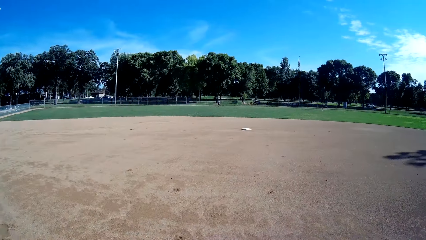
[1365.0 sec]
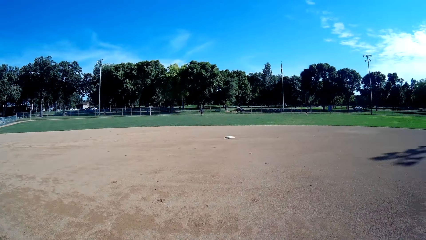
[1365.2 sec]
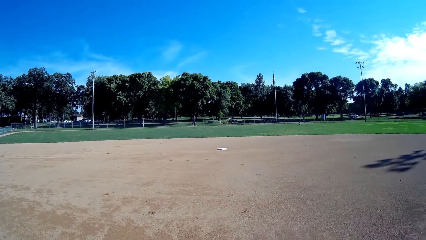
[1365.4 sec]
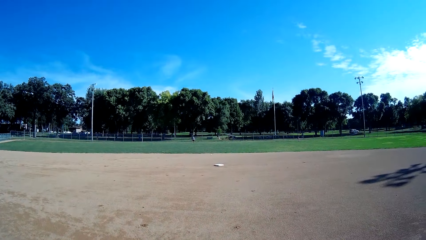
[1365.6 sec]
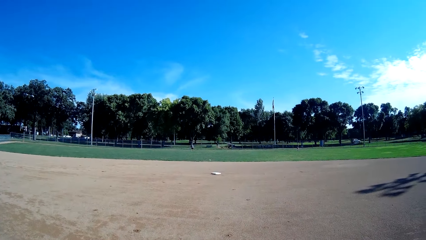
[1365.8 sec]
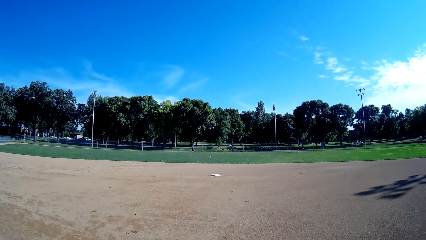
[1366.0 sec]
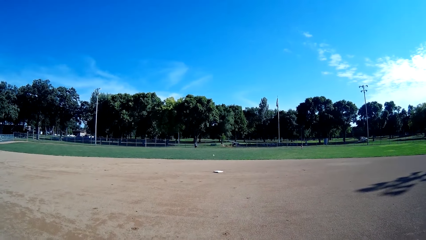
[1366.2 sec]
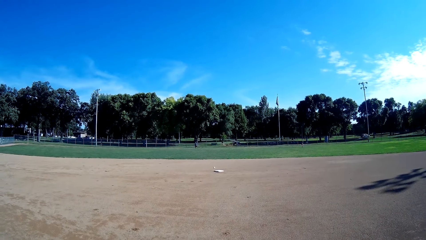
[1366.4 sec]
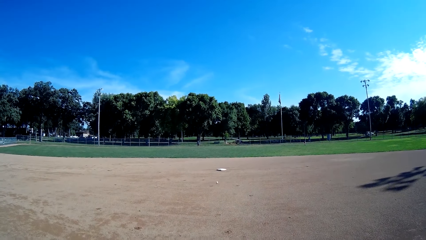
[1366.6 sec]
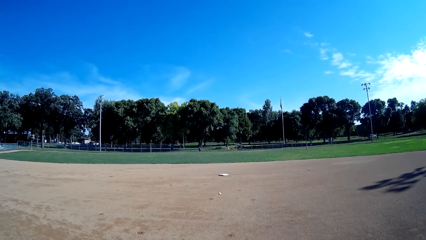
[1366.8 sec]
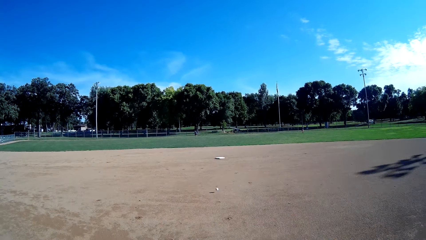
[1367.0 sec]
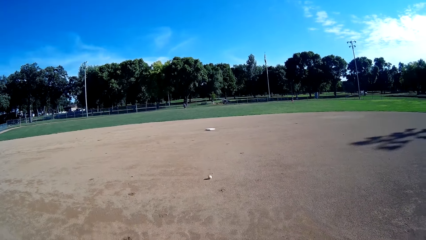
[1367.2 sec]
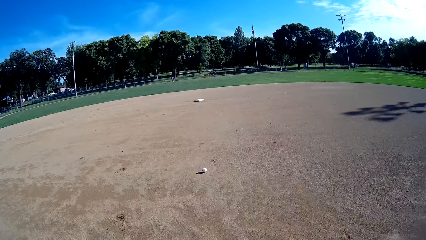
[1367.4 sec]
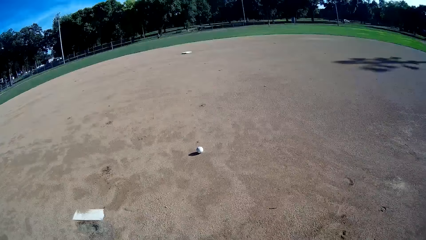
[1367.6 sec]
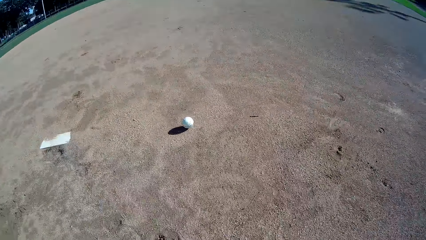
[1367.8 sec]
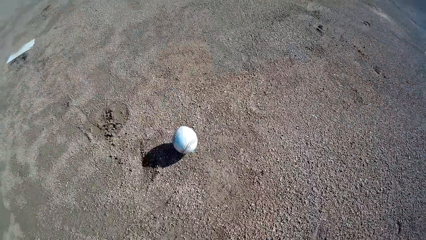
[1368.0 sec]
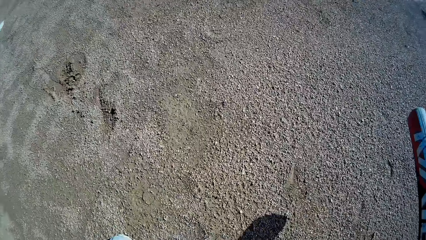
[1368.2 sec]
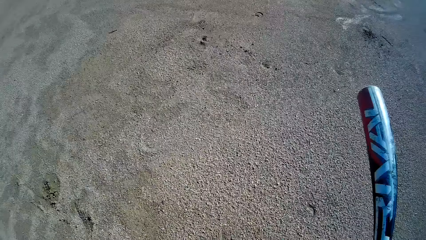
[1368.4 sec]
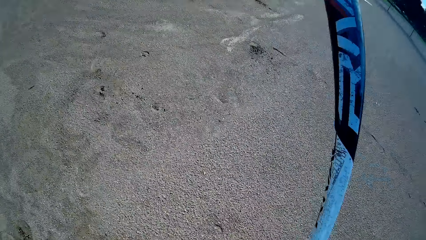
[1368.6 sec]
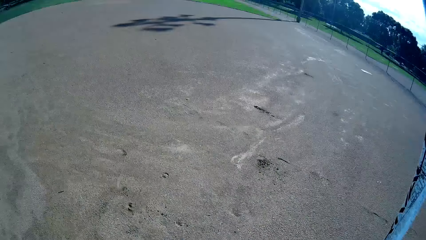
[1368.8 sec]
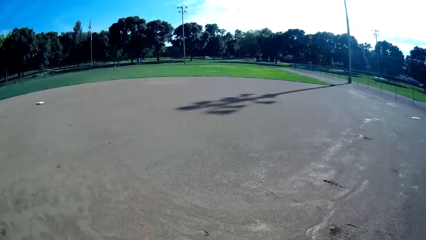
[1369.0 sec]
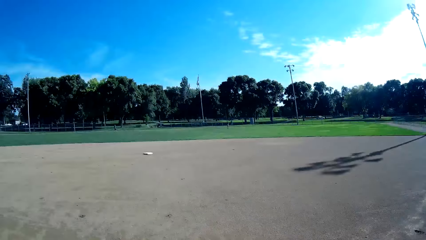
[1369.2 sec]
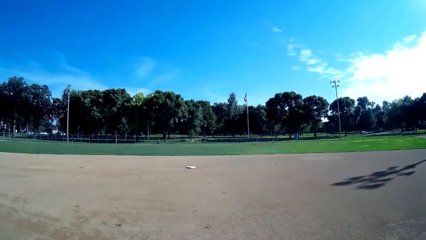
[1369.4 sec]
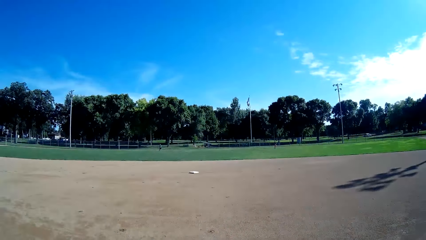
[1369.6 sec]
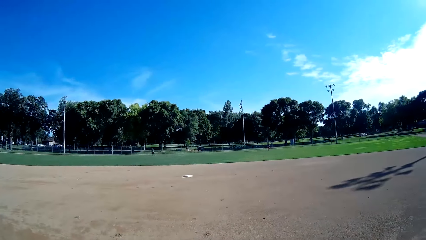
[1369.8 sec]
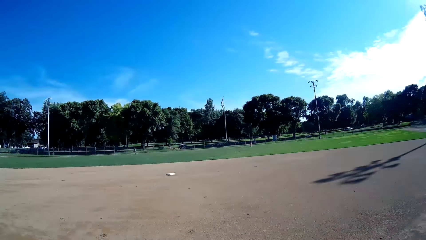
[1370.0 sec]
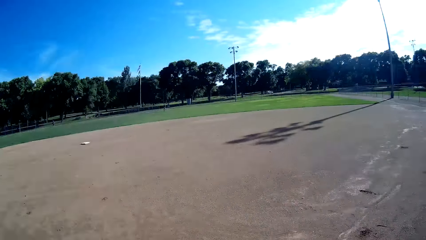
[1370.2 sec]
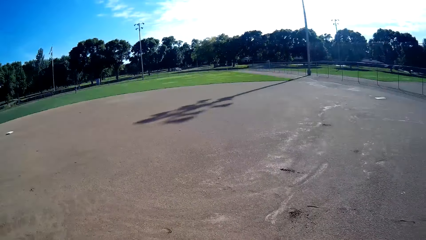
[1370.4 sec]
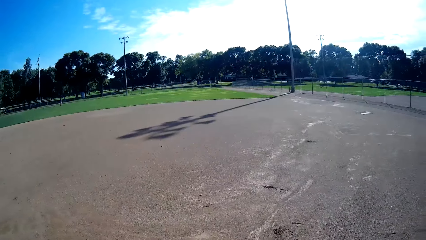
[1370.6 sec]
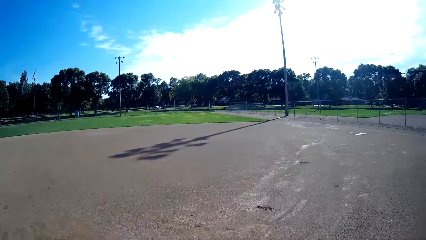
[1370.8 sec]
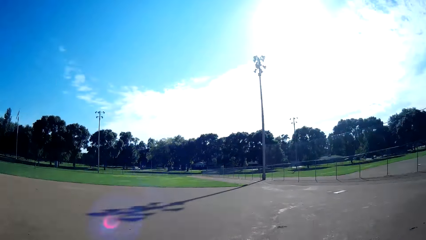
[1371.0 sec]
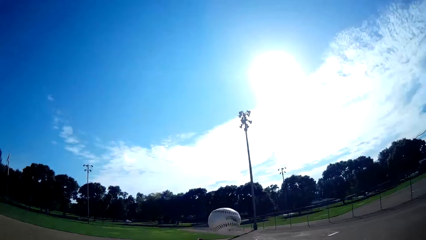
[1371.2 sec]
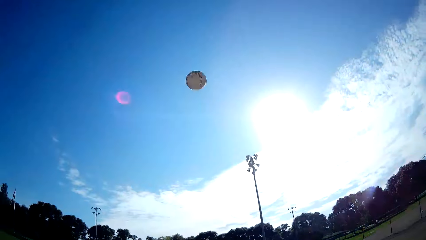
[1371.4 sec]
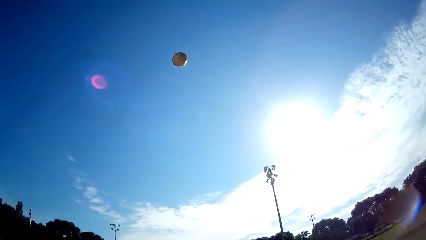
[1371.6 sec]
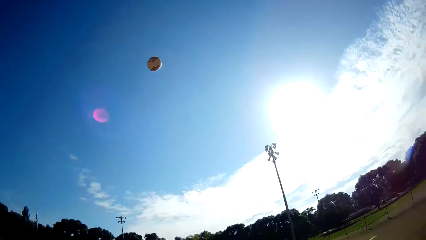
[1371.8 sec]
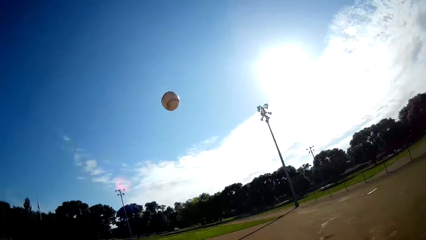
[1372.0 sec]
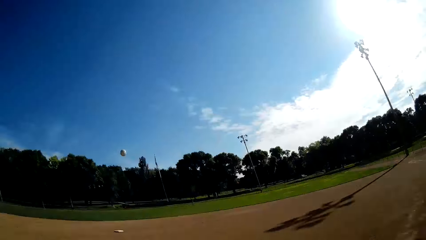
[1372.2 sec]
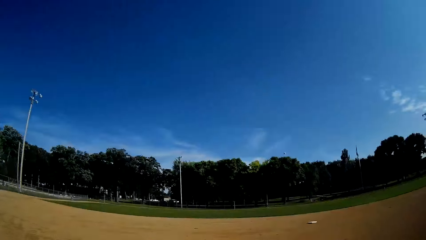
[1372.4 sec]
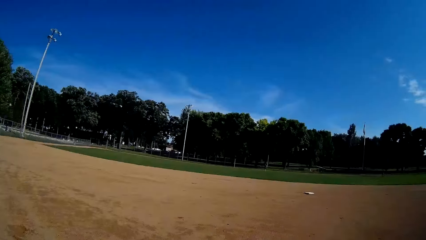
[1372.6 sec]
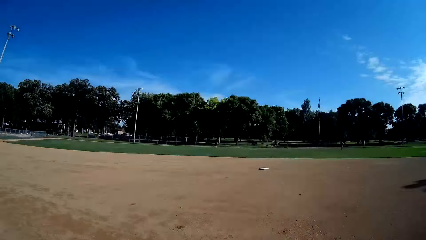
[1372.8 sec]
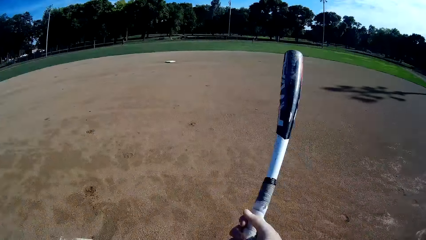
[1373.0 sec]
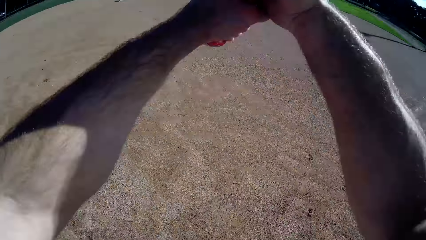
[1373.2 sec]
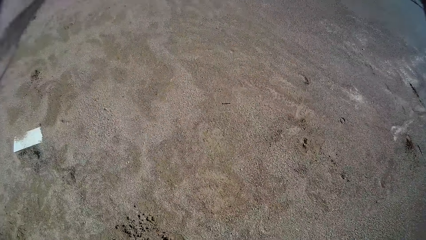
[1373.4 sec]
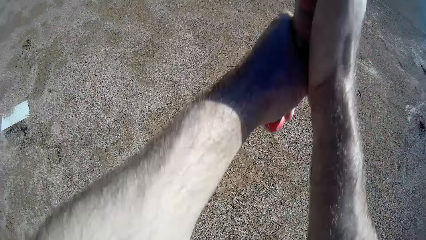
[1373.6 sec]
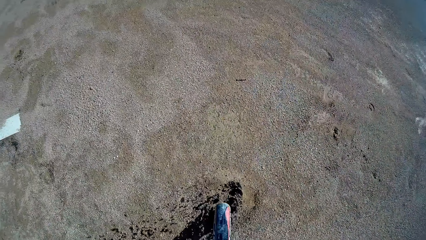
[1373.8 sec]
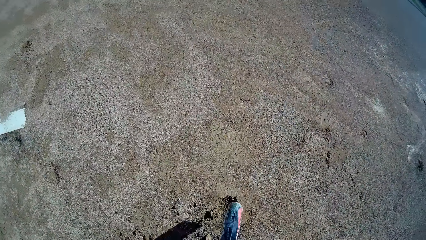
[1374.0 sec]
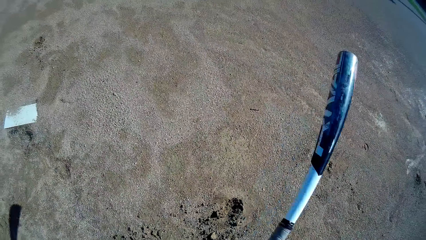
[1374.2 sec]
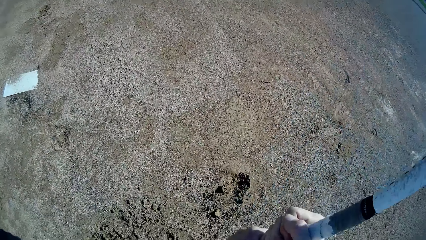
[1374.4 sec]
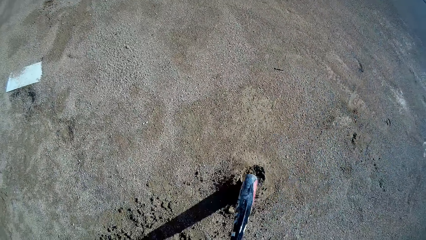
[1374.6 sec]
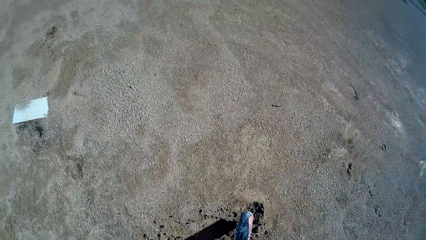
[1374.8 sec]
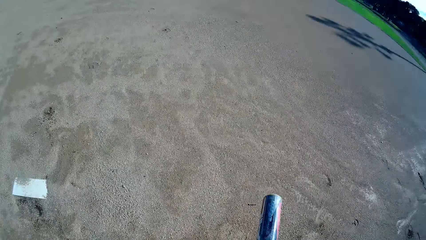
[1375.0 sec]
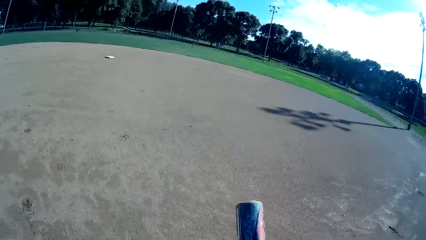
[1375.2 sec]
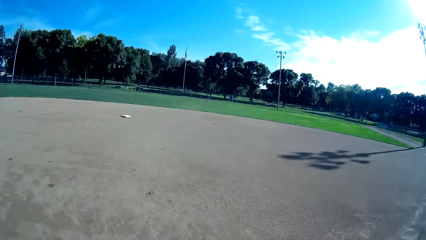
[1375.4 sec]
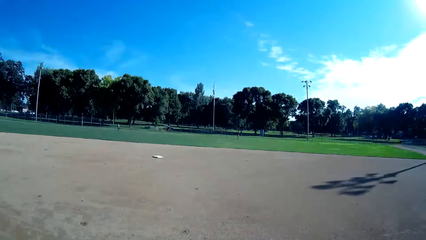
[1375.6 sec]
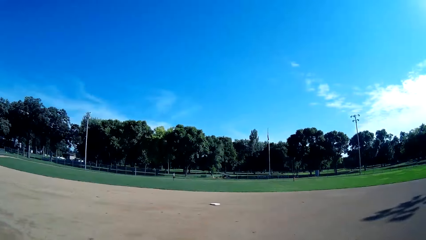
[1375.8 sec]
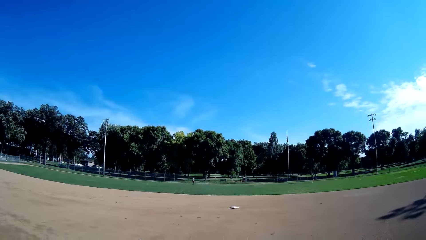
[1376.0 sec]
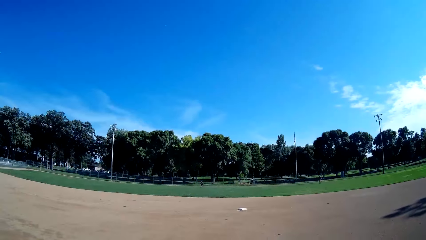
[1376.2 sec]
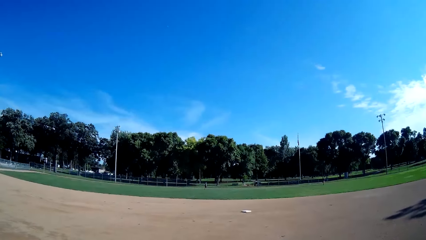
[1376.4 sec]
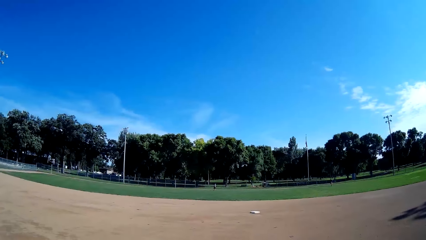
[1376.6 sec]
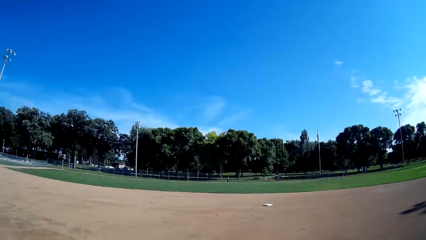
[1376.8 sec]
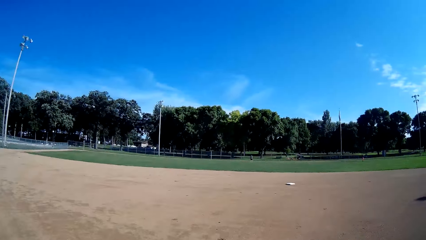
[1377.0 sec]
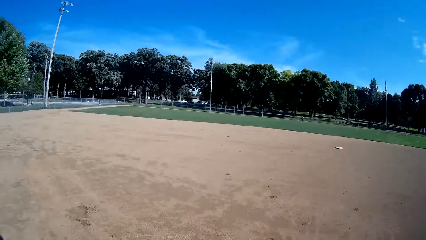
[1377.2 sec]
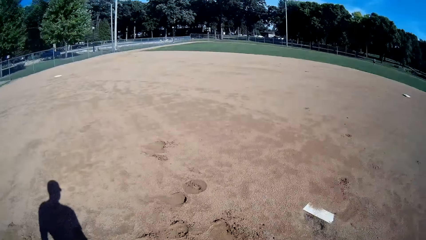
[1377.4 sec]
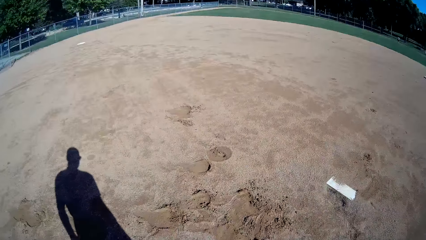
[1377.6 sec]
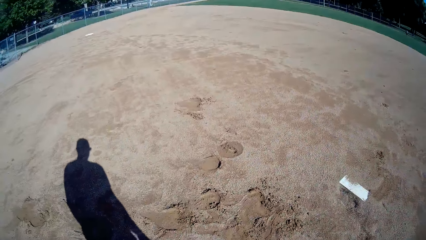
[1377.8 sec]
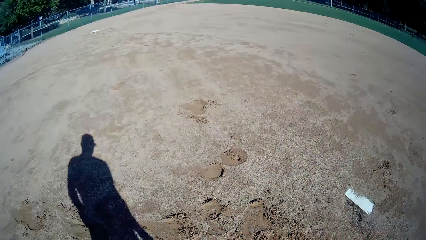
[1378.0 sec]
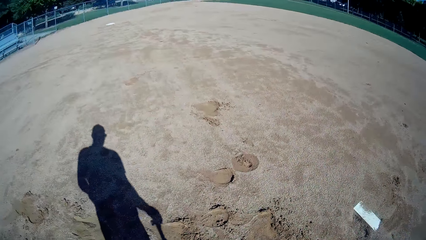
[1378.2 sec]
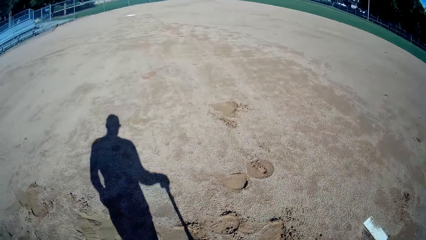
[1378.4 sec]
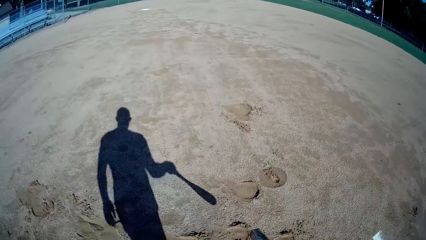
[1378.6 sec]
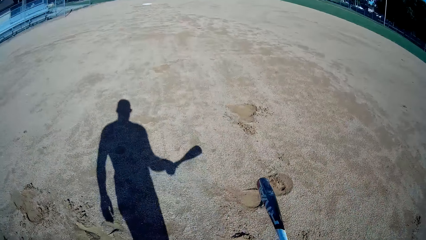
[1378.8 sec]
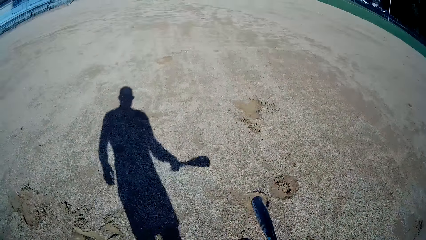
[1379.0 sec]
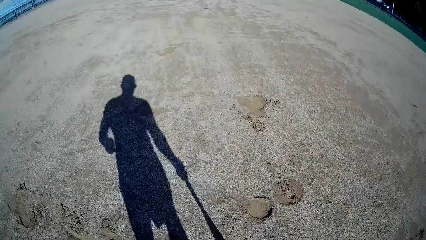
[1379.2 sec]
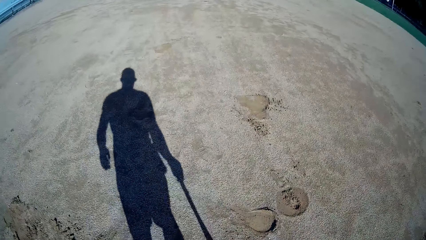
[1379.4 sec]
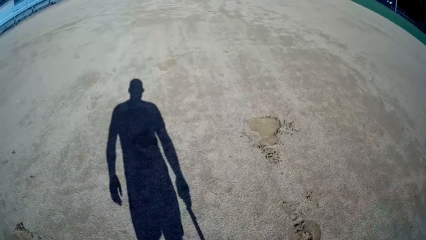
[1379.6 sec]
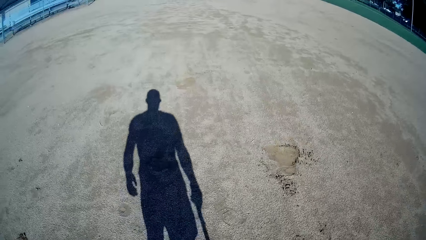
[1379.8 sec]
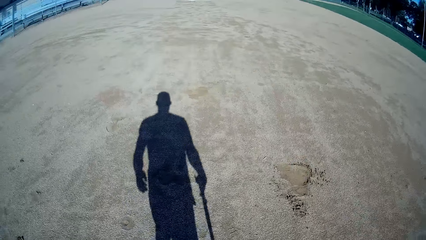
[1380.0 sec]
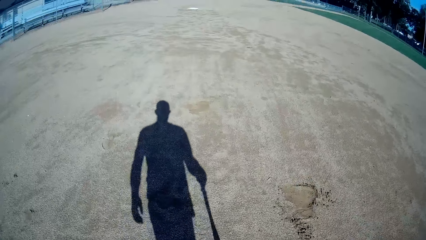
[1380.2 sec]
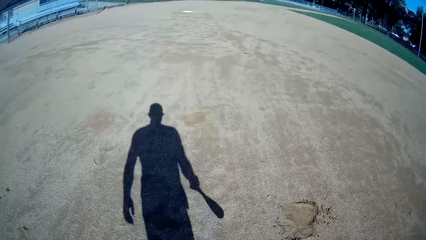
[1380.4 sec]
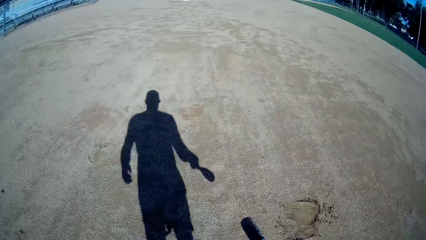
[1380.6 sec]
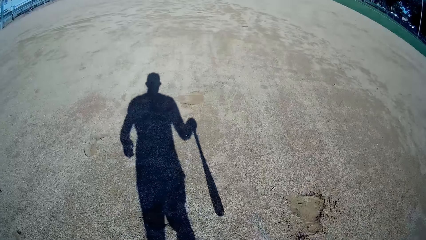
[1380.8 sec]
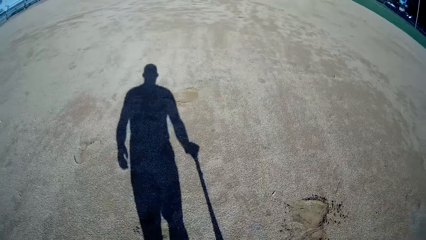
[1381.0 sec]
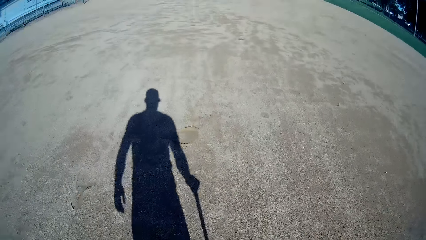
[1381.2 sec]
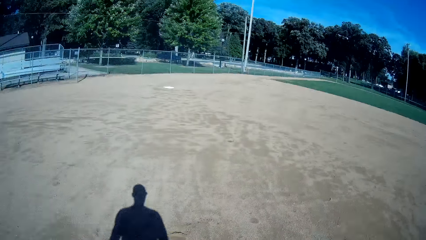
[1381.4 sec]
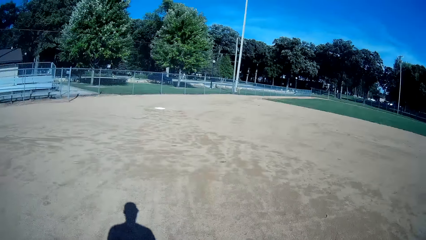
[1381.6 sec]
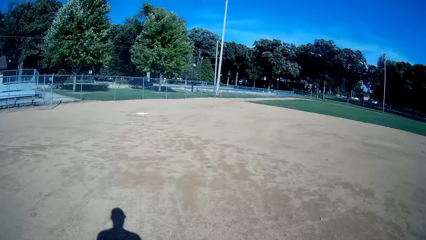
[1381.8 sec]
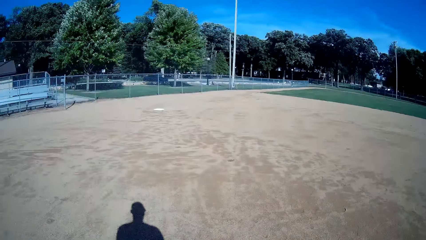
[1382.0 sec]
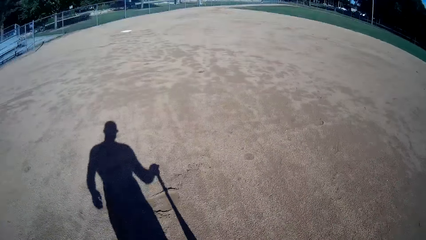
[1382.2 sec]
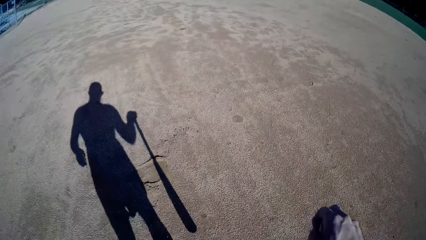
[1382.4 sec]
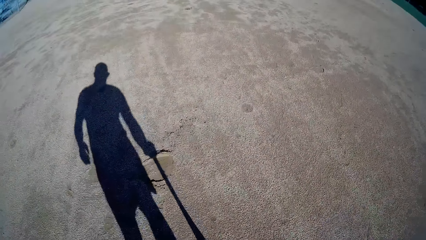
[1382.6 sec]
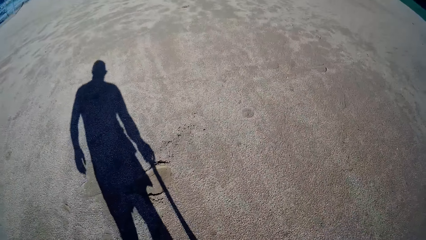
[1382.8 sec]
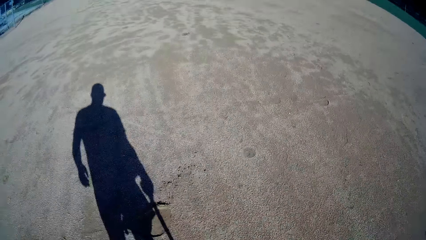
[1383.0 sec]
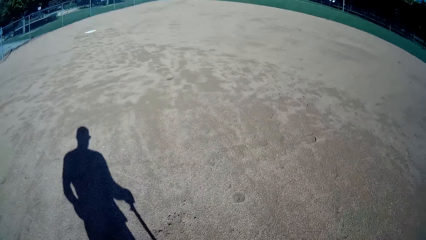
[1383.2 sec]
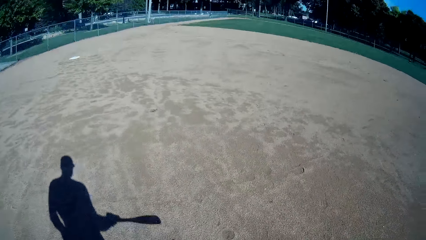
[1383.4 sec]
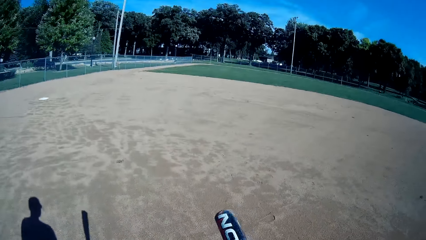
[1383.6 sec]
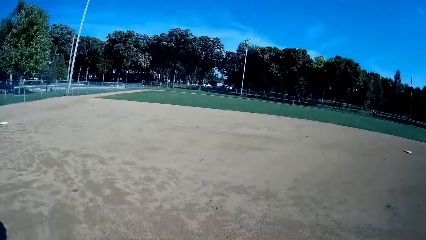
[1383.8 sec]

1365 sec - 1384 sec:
A man hits the baseball. The man throws a baseball to the camera wearer. They lift the bat. They hit the baseball towards the man. They lift the bat, hit the baseball on the floor twice, and hit the ground with the bat. They walk in the field with the bat towards the baseball on the floor.
